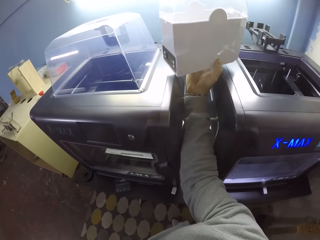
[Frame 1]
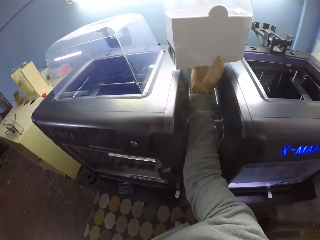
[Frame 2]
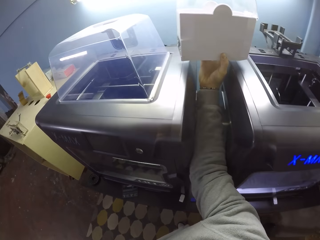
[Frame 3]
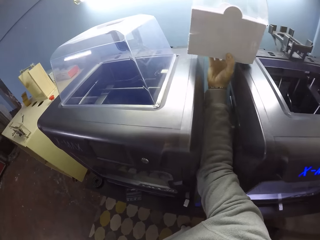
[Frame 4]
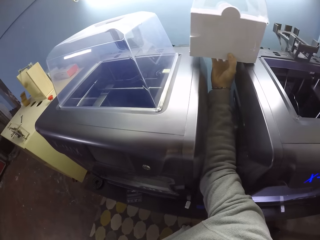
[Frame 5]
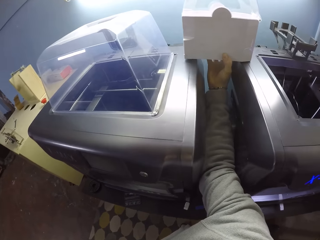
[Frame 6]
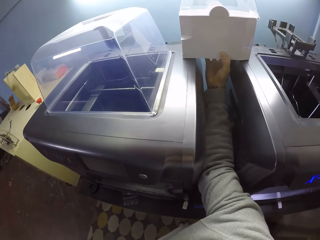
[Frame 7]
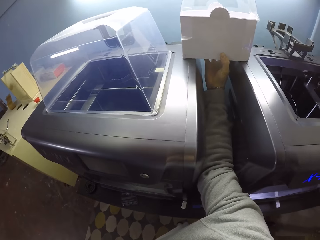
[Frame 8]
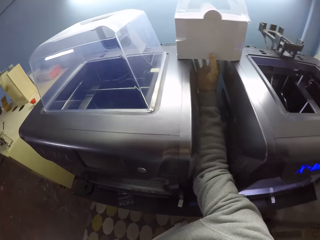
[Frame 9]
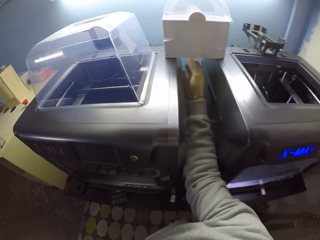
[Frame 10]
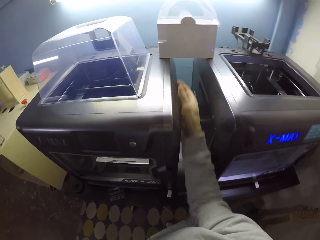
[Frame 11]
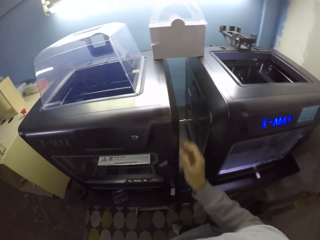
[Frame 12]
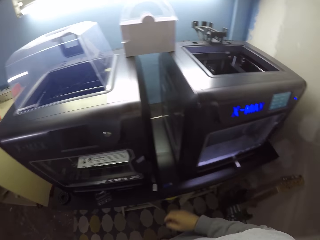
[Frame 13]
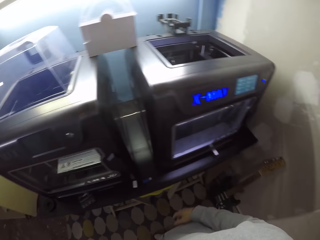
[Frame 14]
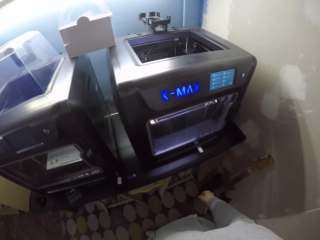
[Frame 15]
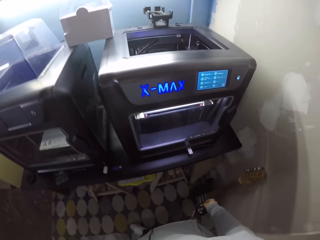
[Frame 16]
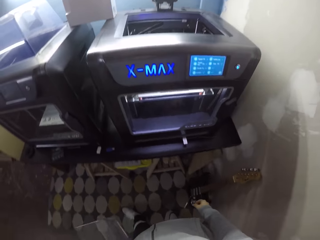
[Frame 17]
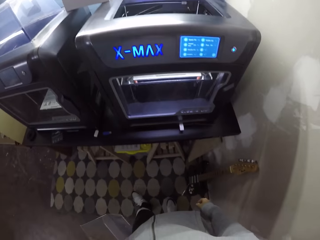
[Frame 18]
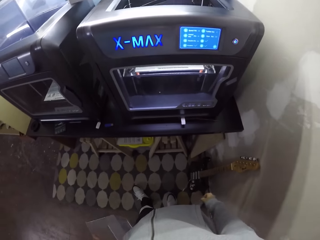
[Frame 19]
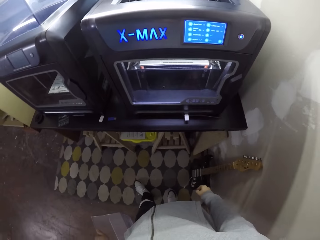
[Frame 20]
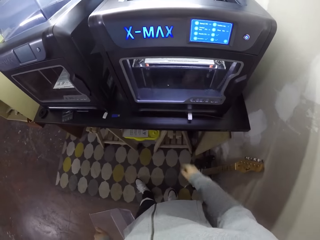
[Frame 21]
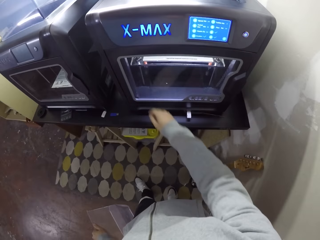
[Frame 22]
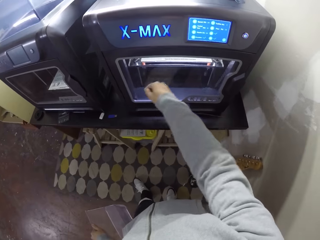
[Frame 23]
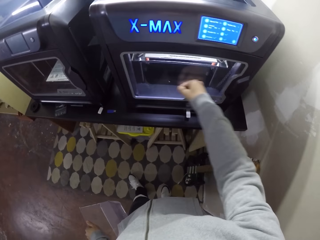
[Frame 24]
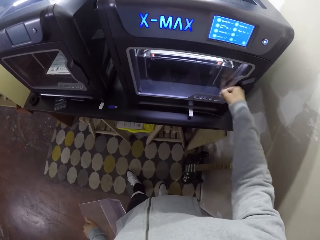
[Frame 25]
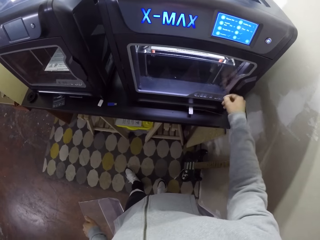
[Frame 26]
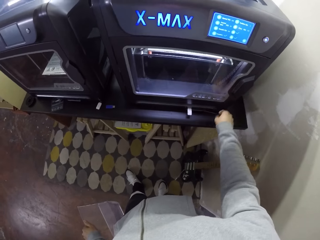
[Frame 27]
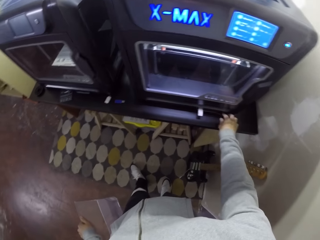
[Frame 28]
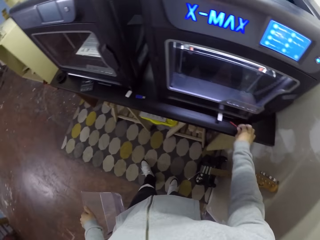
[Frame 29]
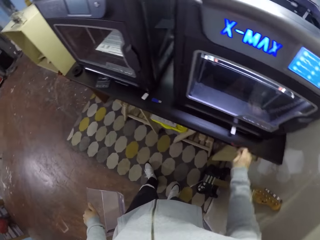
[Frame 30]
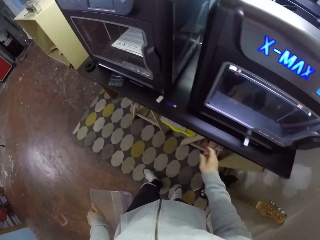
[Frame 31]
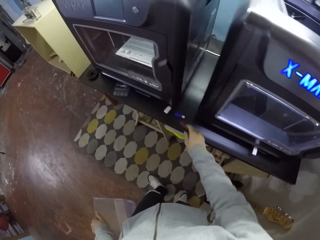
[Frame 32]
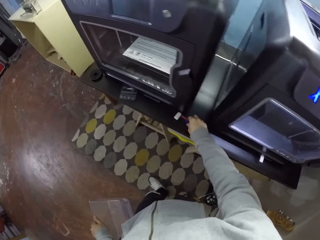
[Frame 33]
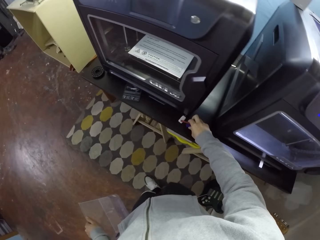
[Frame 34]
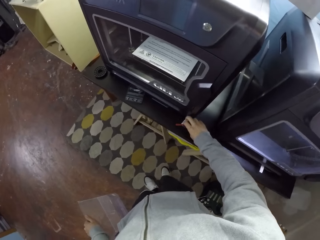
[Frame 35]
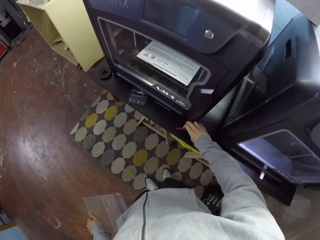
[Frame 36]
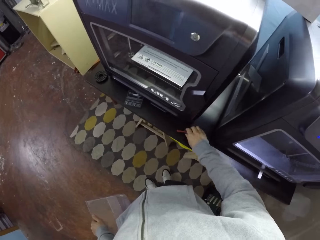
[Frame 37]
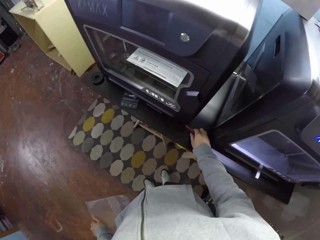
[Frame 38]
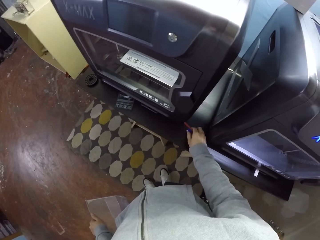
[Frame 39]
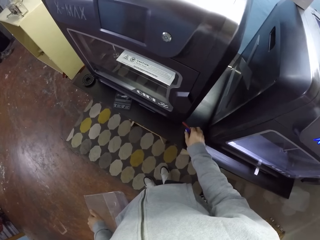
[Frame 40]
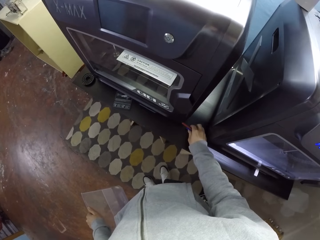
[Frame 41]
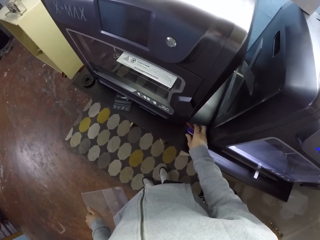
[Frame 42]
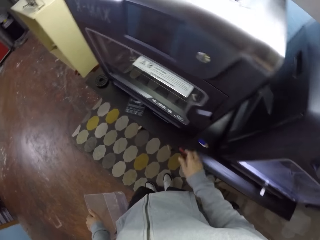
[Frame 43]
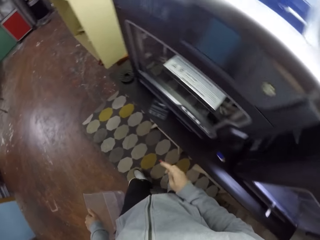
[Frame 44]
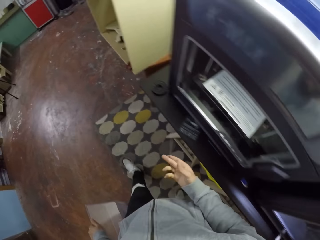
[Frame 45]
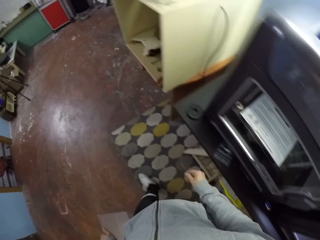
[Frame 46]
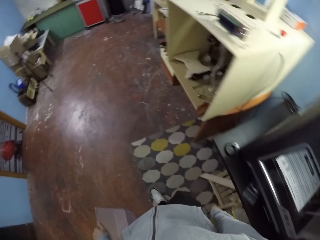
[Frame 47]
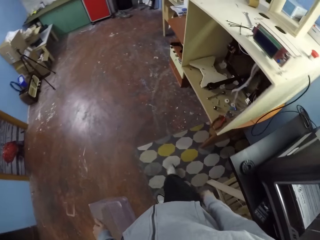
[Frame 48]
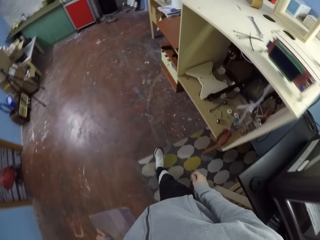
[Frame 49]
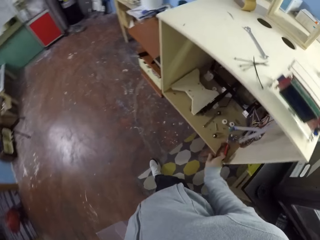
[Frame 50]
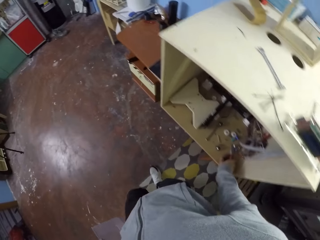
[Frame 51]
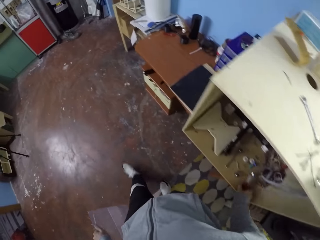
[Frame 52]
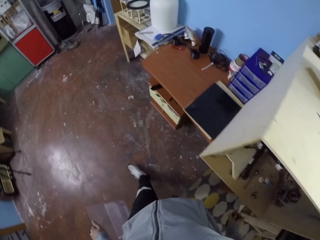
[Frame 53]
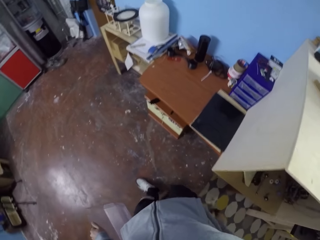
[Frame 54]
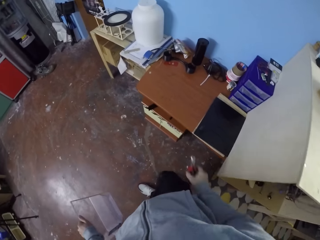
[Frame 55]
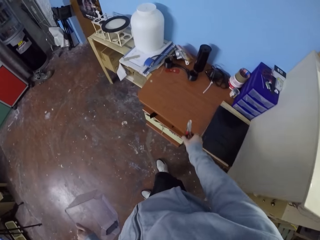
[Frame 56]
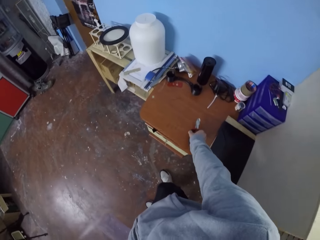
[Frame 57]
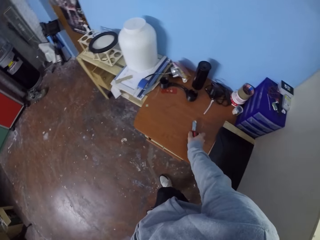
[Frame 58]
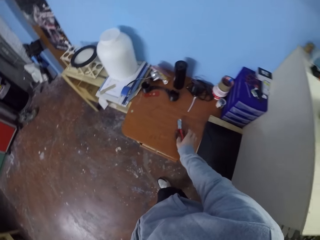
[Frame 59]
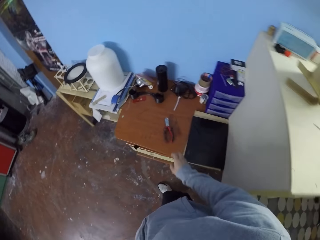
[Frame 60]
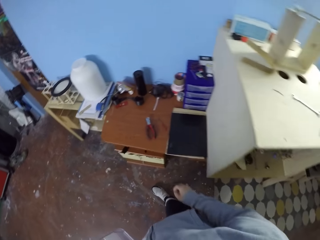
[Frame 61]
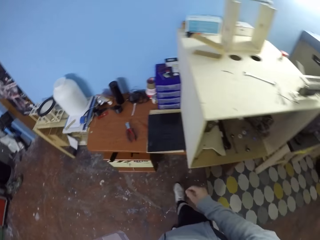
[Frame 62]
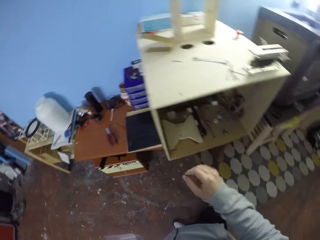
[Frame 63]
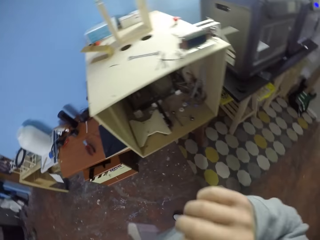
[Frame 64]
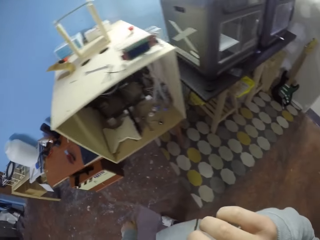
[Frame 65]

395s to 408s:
The camera wearer drops the printing device on the printing machine with his right hand. He rubs the printer. He touches the printing machine with his right hand. He picks something. He picks a flash disk. He picks the flash disk again. He picks a plier from the table with his right hand. He drops the disks. He works around. He drops the plier in his right hand on the table.

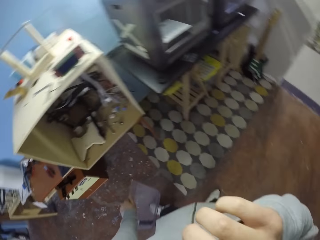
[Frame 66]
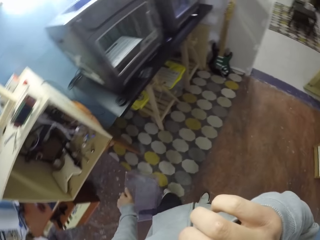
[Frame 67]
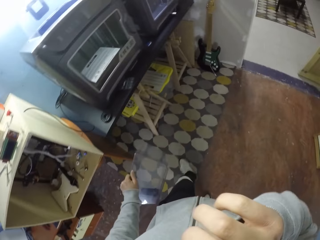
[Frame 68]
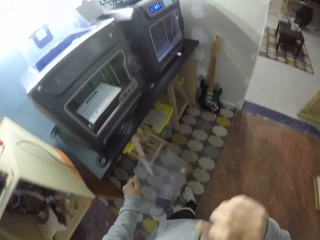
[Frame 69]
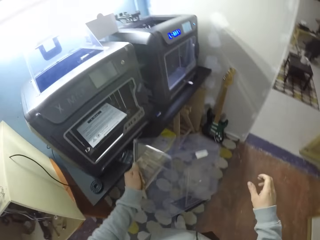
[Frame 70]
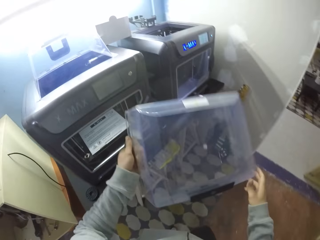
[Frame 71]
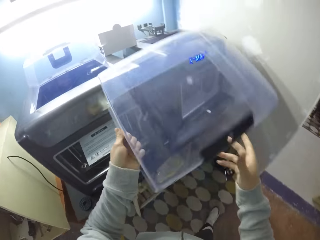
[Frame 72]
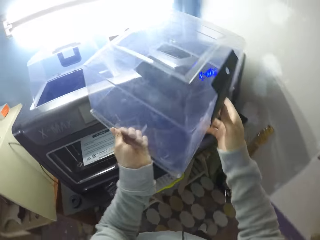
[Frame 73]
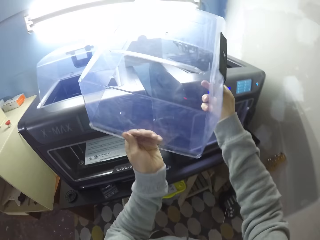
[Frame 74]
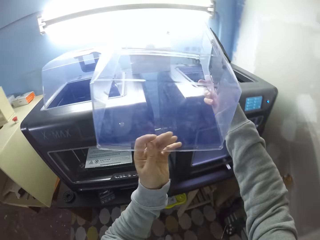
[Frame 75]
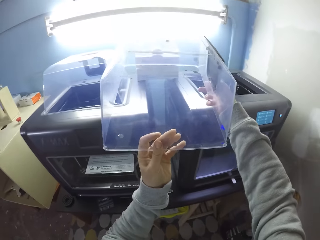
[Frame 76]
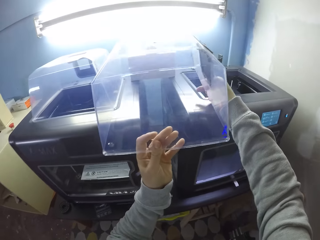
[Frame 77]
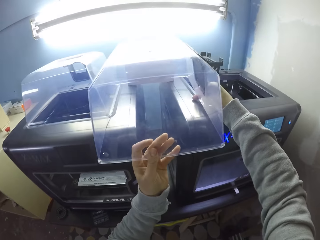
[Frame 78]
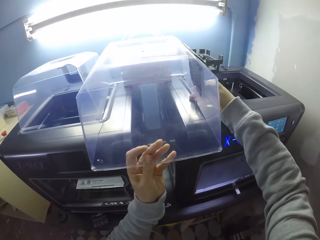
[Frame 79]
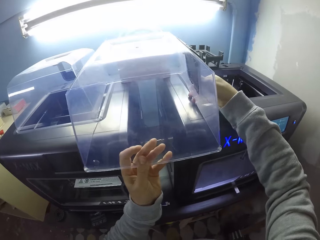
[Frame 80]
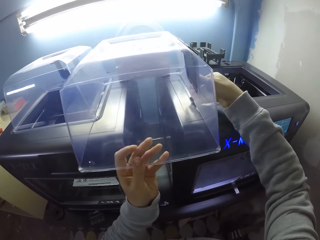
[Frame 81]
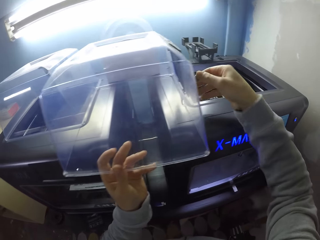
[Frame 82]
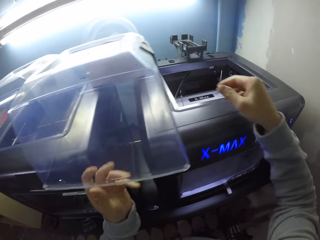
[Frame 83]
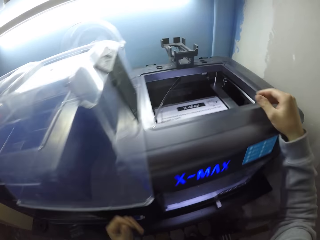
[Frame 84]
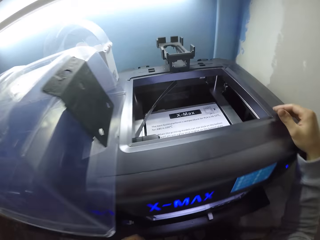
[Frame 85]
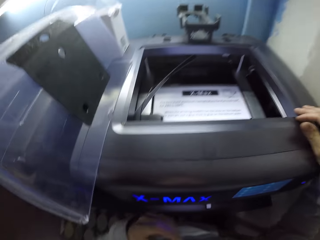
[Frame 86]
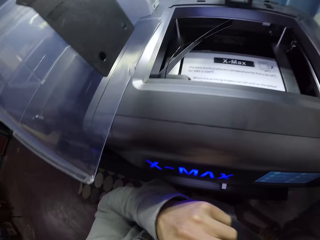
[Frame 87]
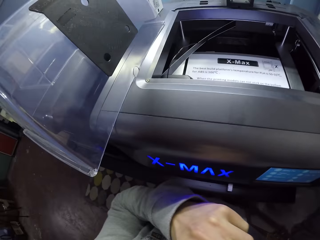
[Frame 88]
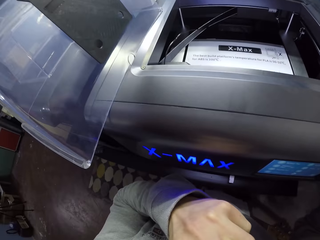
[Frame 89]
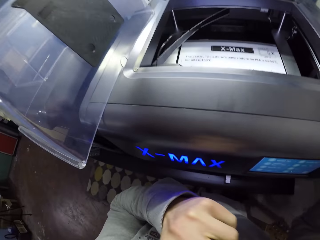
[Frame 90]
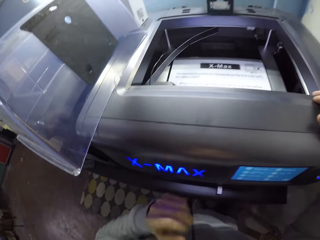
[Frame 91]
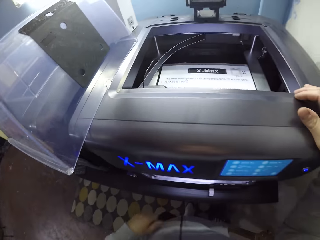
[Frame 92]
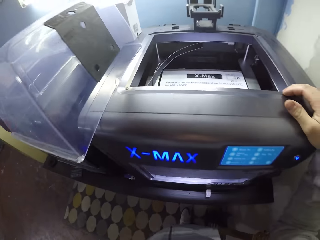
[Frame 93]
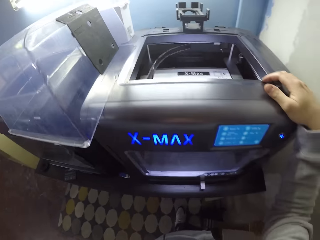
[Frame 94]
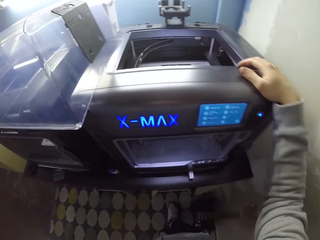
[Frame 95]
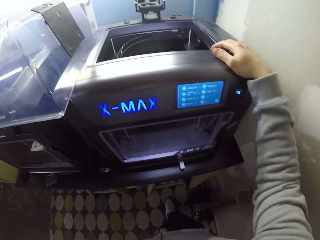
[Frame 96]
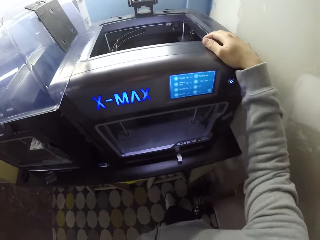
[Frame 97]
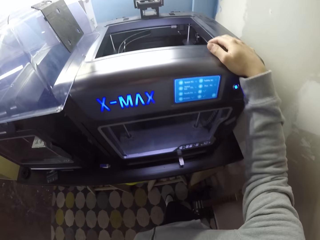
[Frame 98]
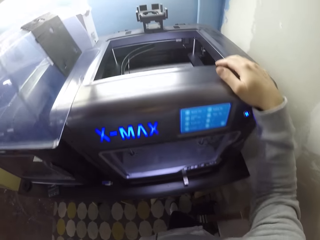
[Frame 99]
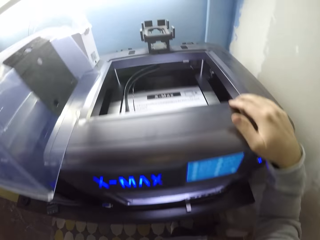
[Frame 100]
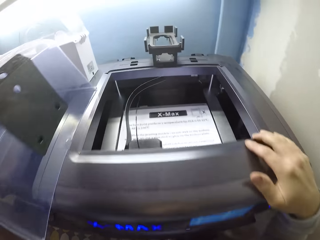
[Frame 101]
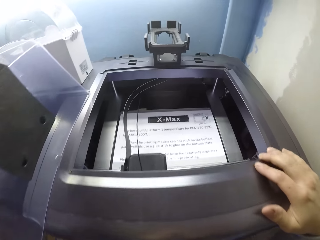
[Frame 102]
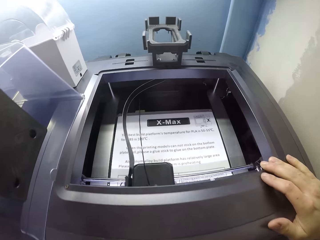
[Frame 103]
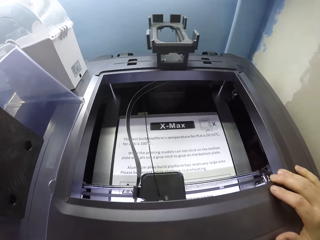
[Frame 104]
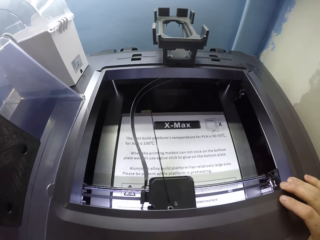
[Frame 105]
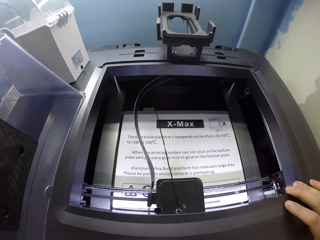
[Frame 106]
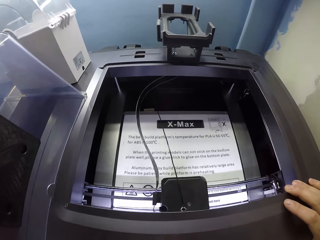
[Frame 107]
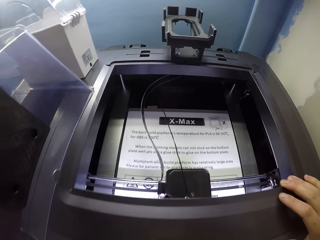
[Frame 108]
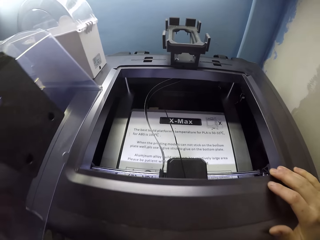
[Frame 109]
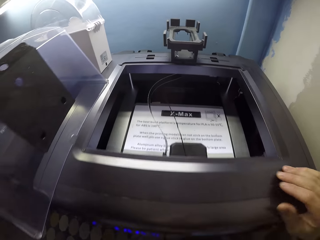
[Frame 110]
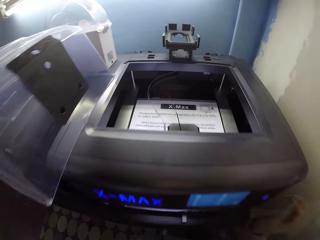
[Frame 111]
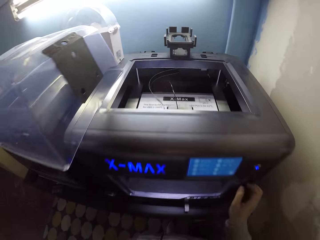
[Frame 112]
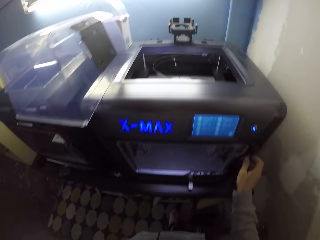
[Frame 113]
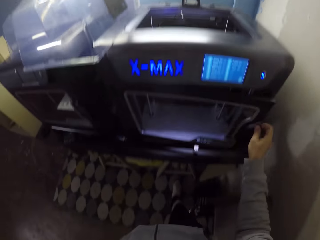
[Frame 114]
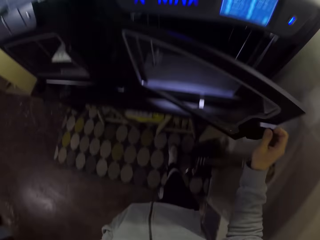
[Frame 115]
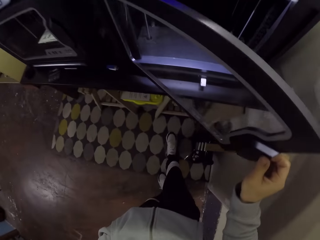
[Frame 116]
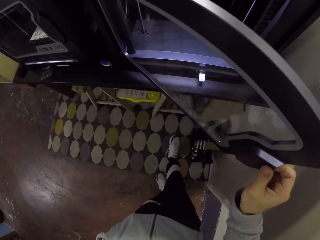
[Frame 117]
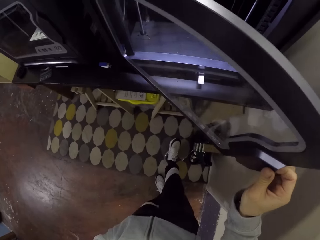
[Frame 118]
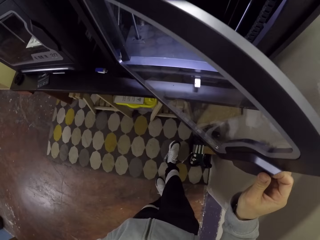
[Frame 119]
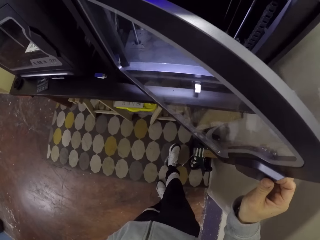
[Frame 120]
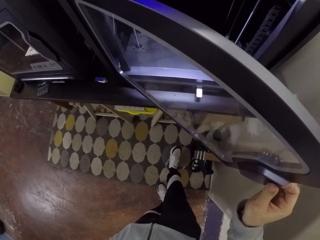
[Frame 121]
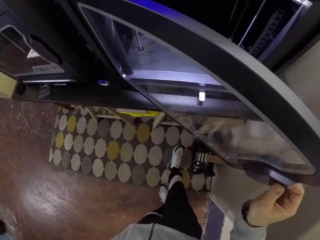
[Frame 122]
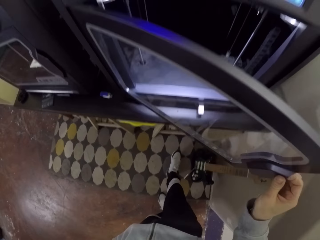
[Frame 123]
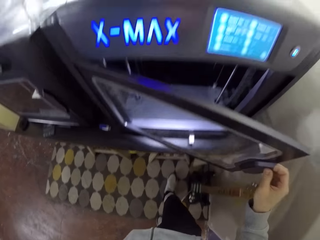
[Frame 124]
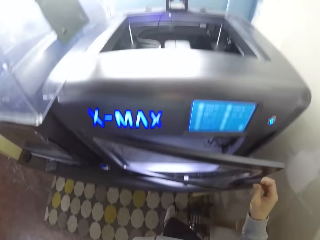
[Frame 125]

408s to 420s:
The camera wearer touches the face. He walks around, holds something. He drops the cover of a printer on the printing machine with his hands. He rests his hand on the printer. He holds the printing machine with his right hand. He checks the printing machine. He opens the printing machine door with his right hand.
